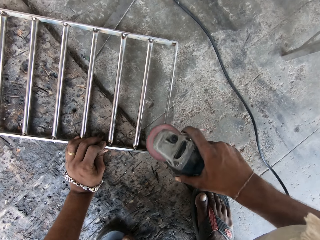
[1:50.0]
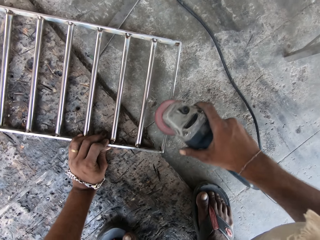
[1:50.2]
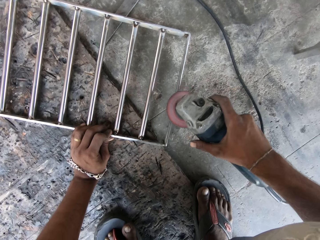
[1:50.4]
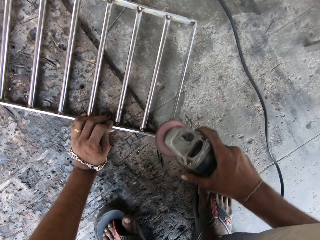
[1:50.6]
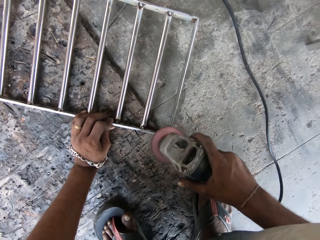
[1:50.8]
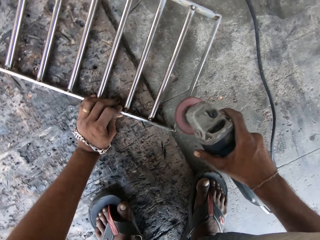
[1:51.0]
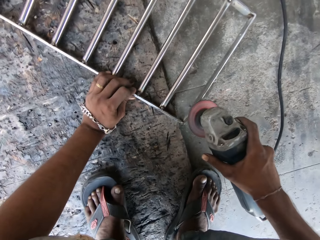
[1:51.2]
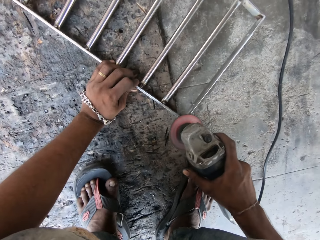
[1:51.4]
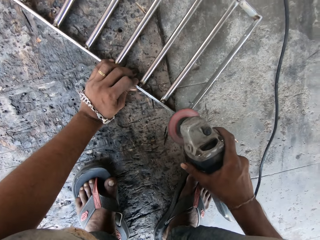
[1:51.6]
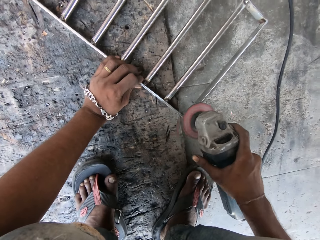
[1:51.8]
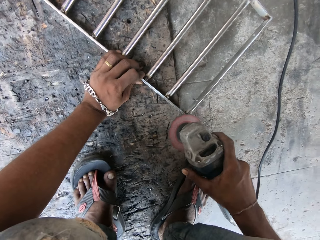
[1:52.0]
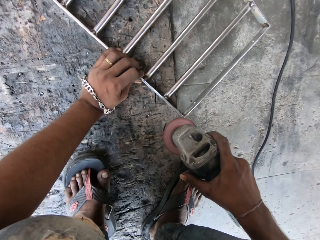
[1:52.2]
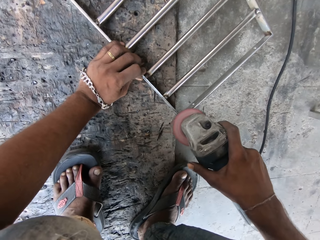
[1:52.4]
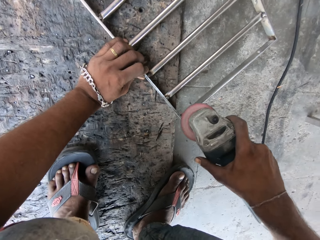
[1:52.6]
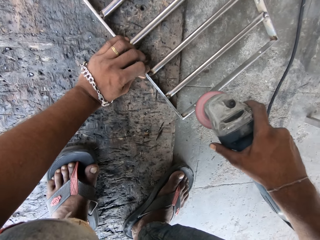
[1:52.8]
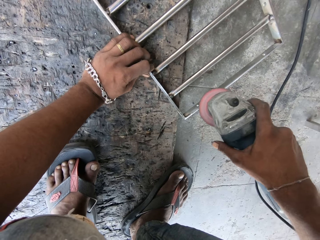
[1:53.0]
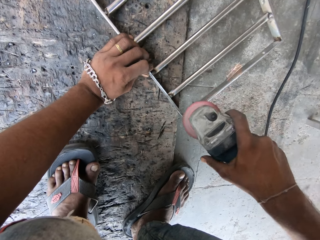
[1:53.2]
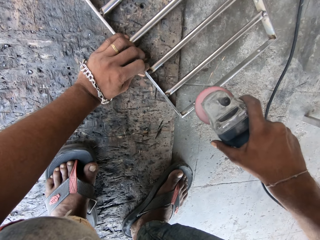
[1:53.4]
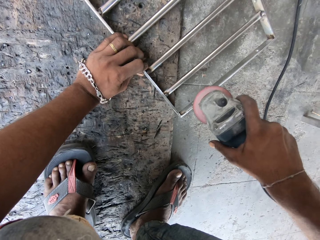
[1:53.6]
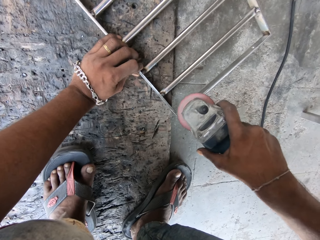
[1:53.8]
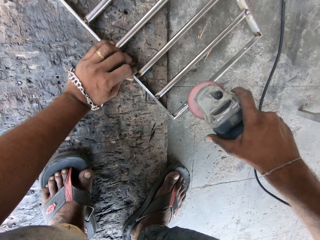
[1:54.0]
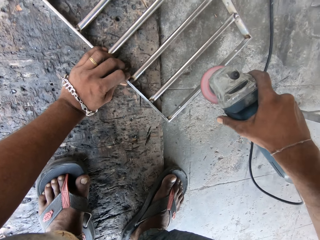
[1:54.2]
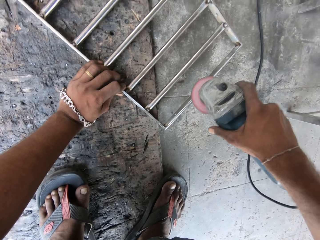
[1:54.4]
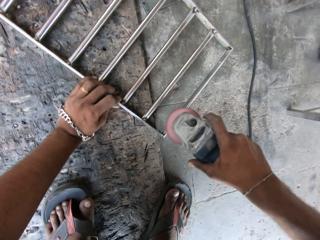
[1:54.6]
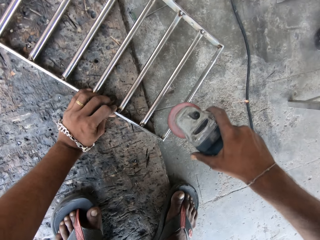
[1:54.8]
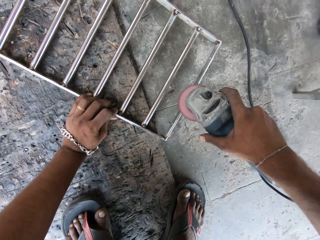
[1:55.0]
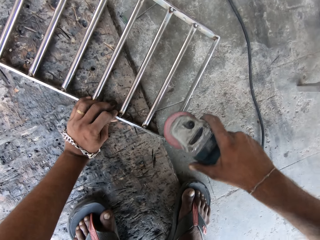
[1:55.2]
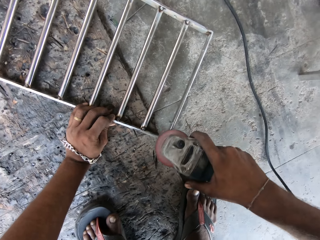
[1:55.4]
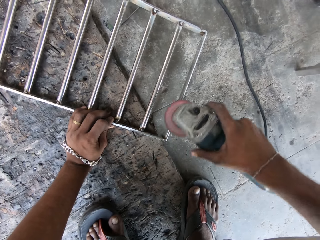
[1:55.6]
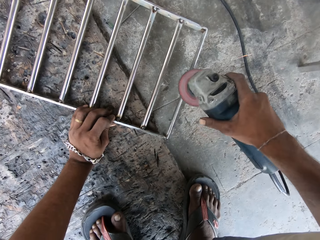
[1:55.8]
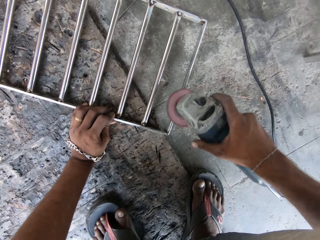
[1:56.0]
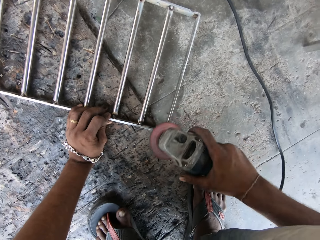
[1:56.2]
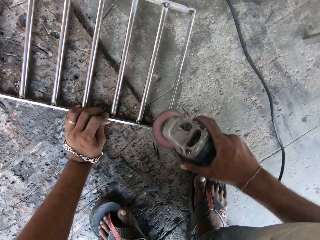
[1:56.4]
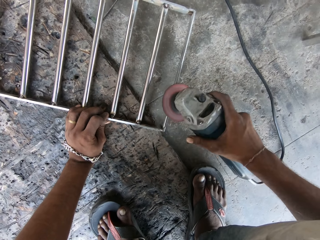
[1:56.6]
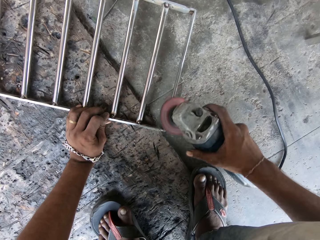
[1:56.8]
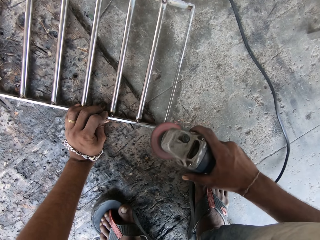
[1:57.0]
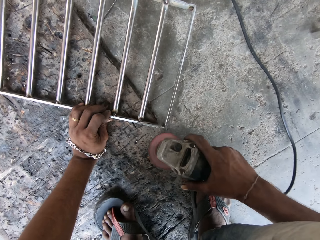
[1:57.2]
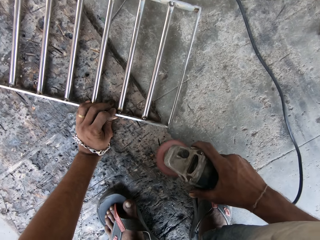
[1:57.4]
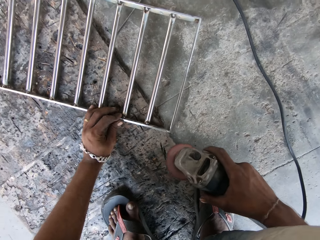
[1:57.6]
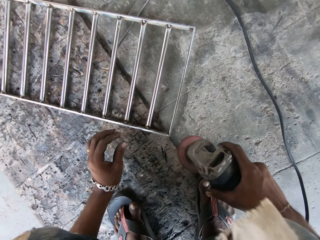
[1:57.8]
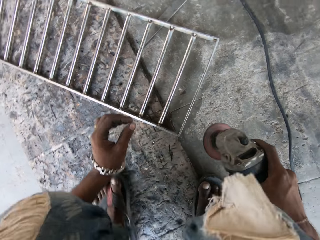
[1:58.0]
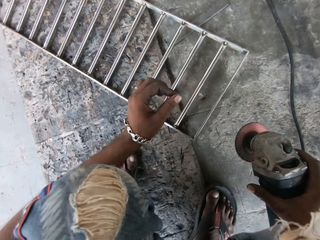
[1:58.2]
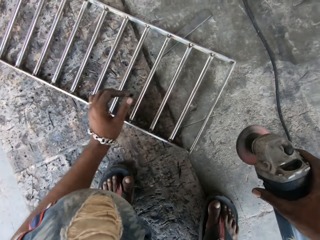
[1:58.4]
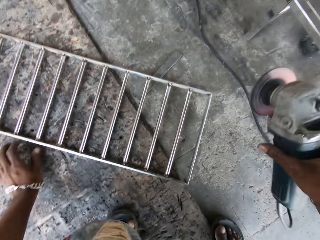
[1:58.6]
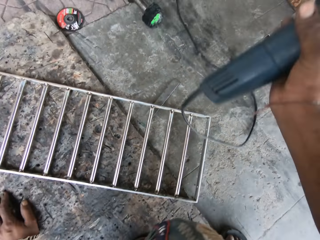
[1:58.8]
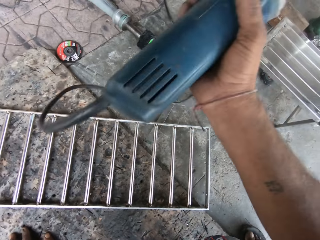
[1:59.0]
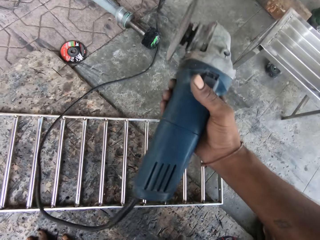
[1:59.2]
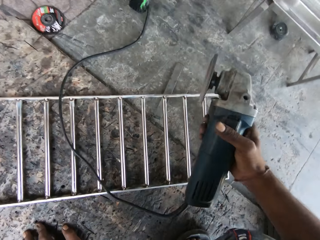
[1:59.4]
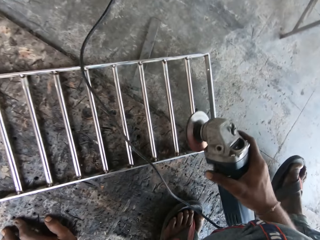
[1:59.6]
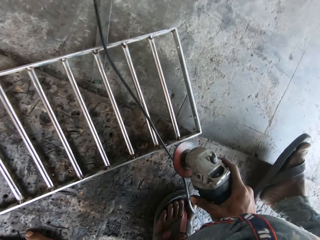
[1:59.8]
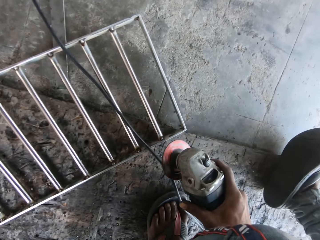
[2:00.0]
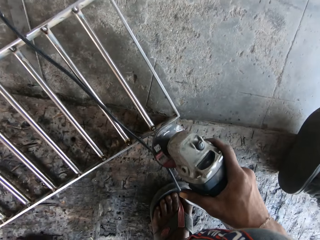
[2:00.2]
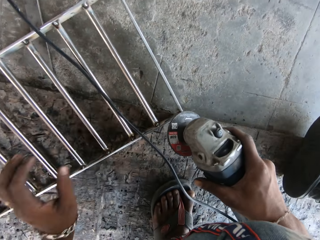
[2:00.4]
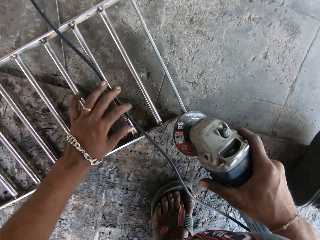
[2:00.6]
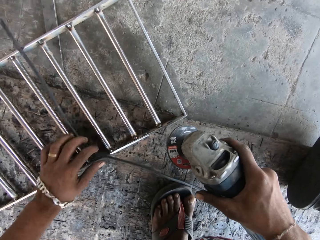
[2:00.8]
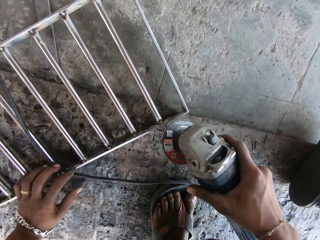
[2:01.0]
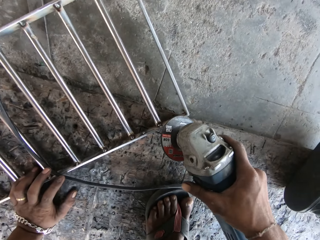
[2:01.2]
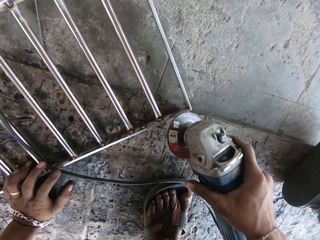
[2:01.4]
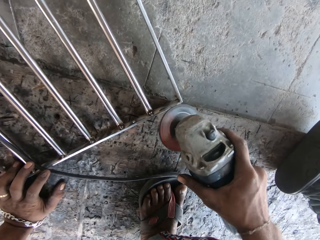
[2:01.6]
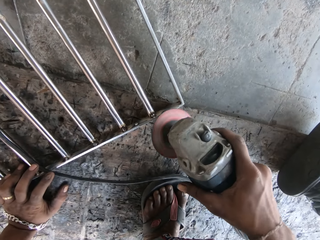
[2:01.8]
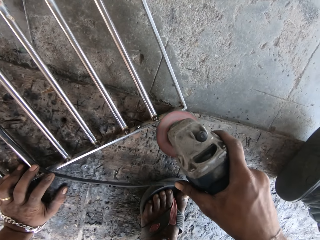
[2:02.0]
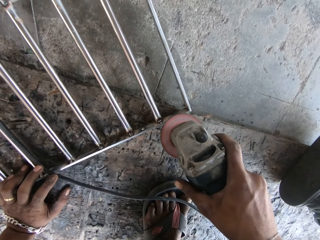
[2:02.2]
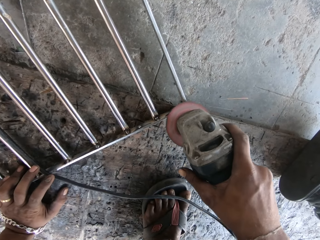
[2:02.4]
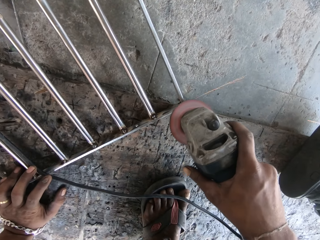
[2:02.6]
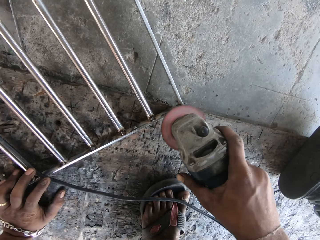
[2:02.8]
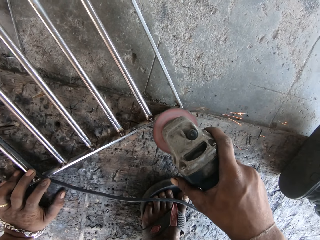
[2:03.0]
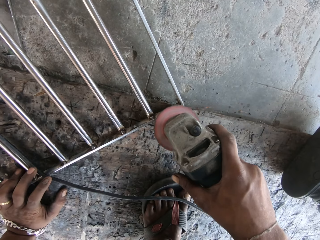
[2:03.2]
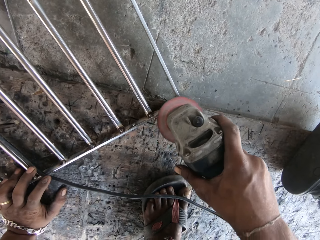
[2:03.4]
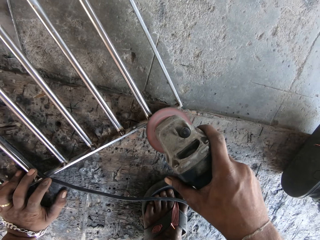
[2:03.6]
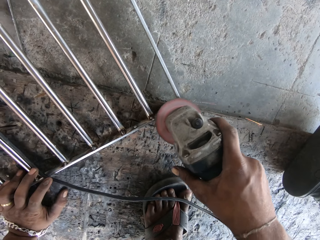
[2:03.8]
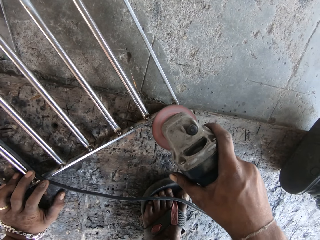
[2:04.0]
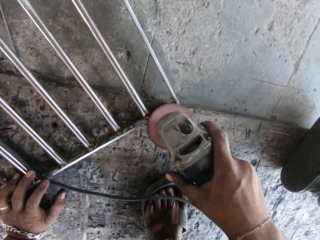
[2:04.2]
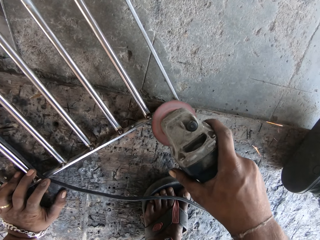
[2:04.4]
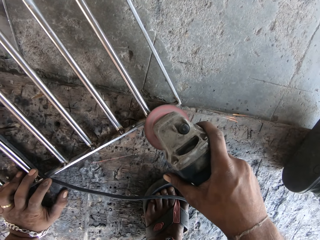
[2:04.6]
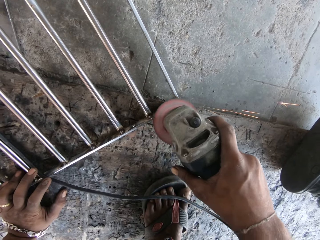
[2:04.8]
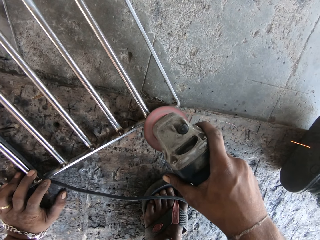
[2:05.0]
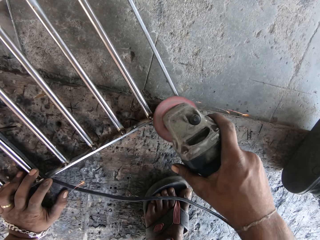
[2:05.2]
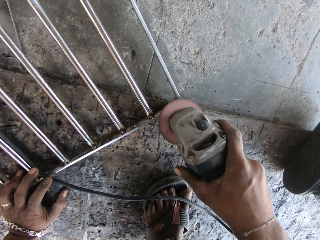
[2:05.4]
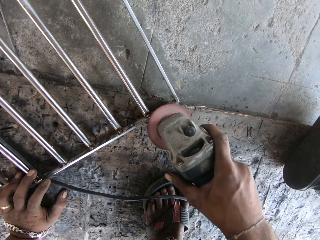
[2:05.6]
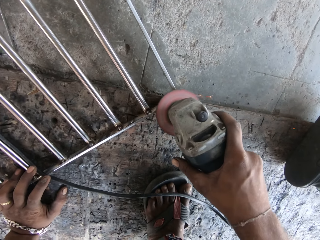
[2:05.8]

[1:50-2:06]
The camera wearer turns off the angle grinder with his right hand. He removes his left hand from the metallic baluster on the floor. He moves the legs. He moves the cable of the angle grinder with his left hand. He puts his left hand on the metallic baluster on the floor. He turns on the angle grinder with his right hand. He polishes the metallic baluster on the floor with the angle grinder in his right hand.

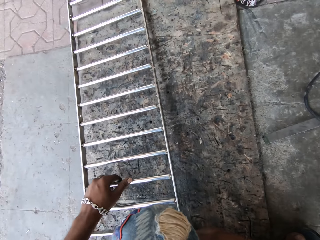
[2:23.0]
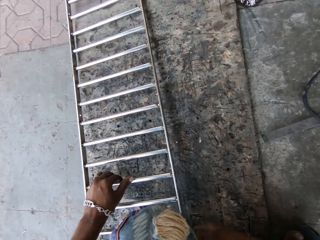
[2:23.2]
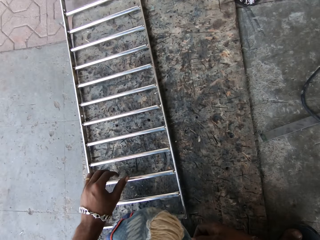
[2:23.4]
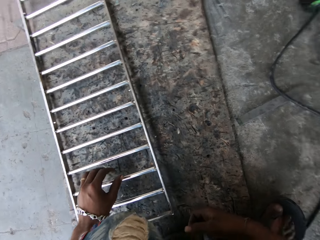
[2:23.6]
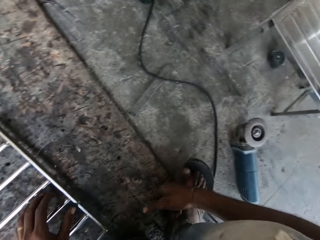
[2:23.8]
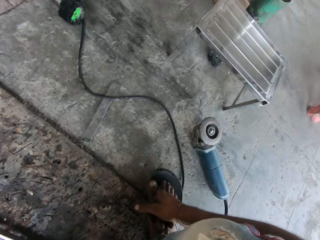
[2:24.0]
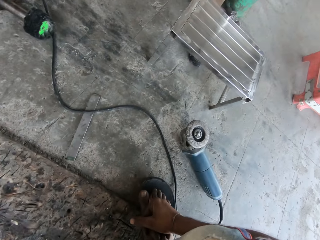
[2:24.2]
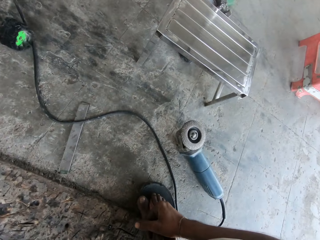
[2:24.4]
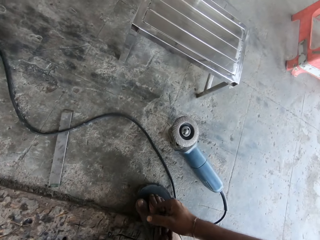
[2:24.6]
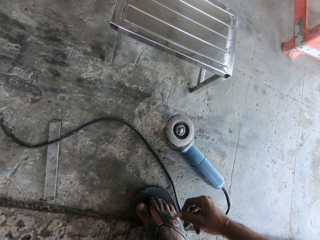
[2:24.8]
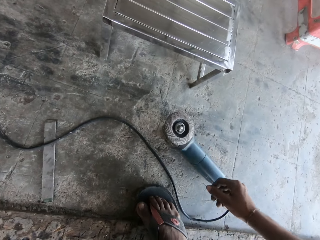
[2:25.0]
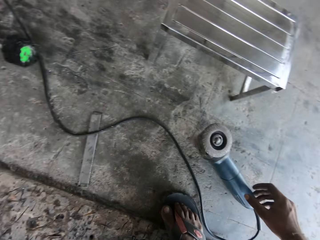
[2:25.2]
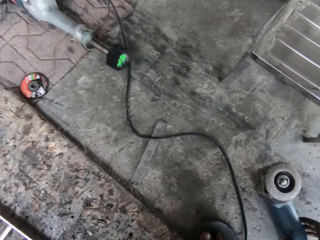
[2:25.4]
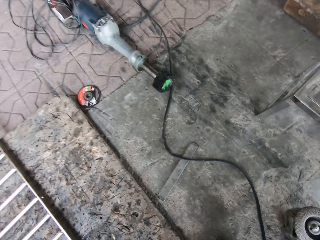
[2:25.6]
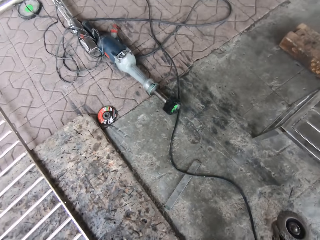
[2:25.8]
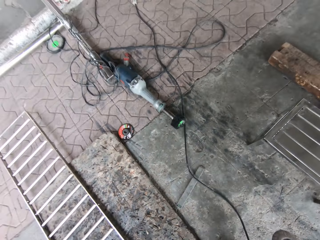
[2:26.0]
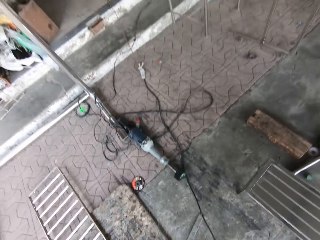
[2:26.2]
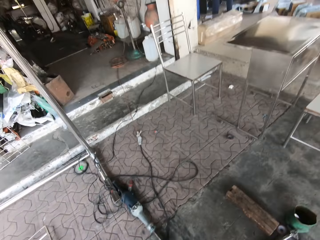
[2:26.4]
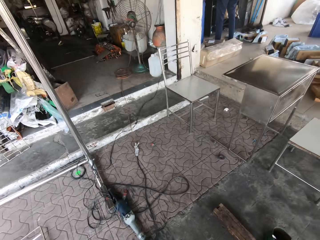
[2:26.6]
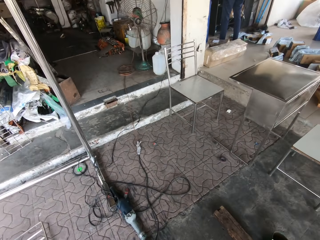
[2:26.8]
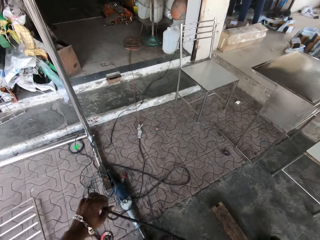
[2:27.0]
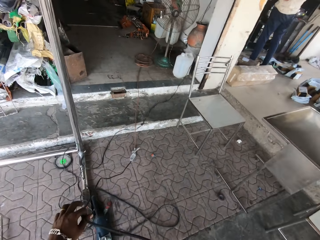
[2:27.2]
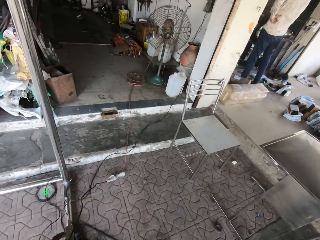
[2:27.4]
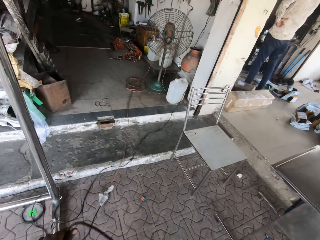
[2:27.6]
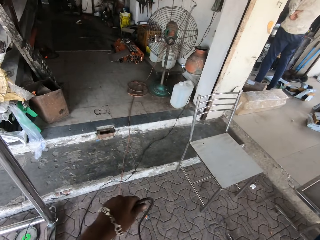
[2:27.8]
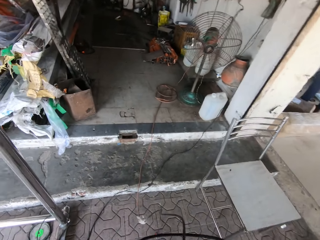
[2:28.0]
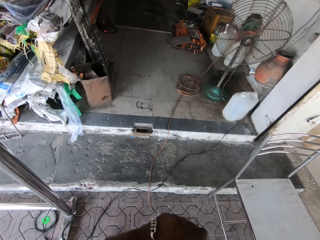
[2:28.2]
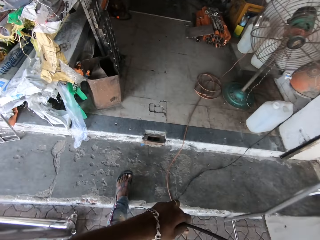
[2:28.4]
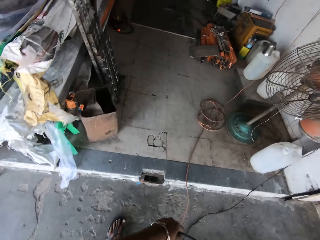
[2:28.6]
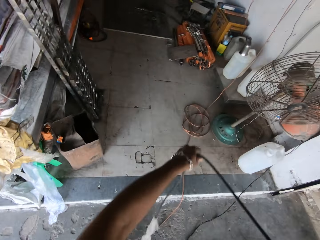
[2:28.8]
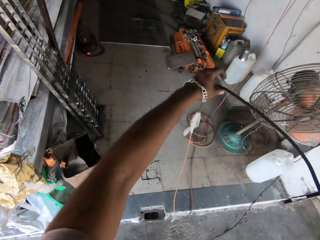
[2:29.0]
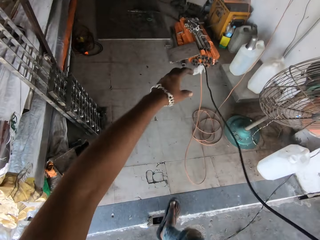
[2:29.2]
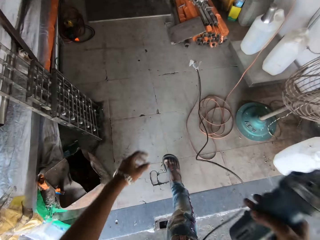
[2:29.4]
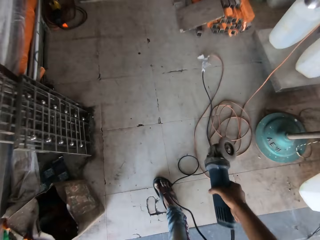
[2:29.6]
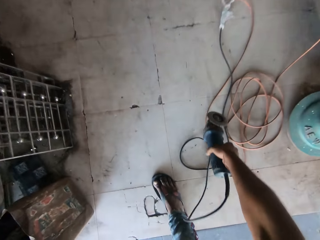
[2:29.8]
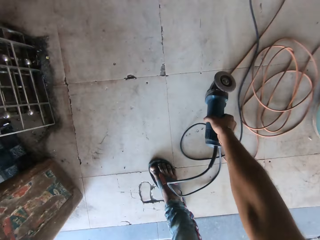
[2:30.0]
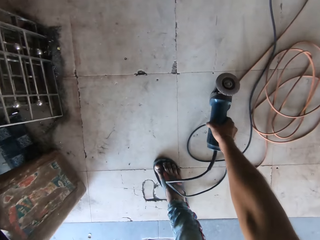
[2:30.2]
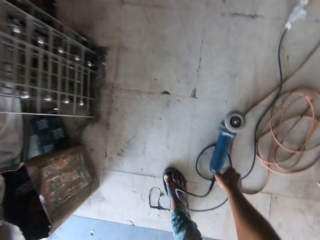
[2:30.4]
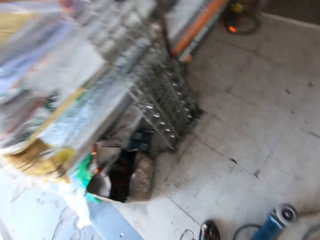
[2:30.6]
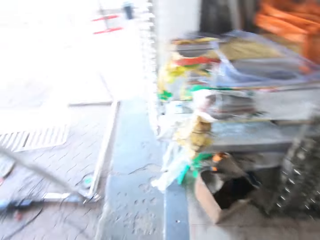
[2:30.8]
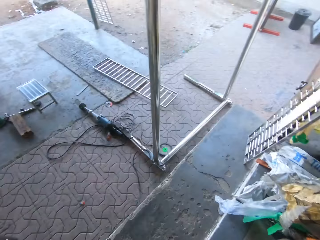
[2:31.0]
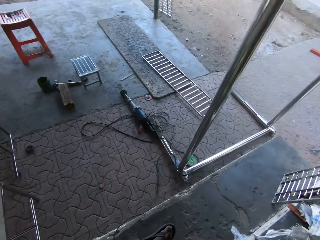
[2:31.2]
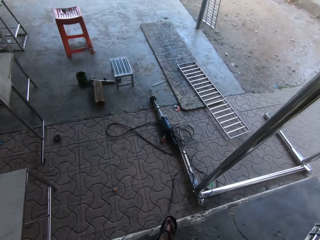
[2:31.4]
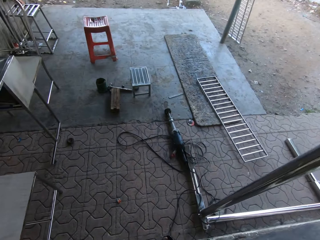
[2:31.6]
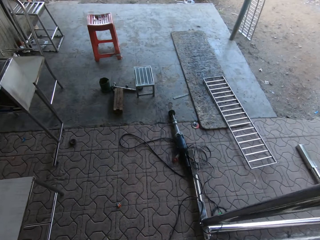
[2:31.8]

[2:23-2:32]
The camera wearer drops the metallic baluster on the floor with his left hand. He takes the angle grinder from the floor with his right hand. He steps forward. He moves the cable of the angle grinder with his left hand. He enters into the workshop. He drops the angle grinder on the floor with his right hand. He walks towards the metallic baluster on the floor.
